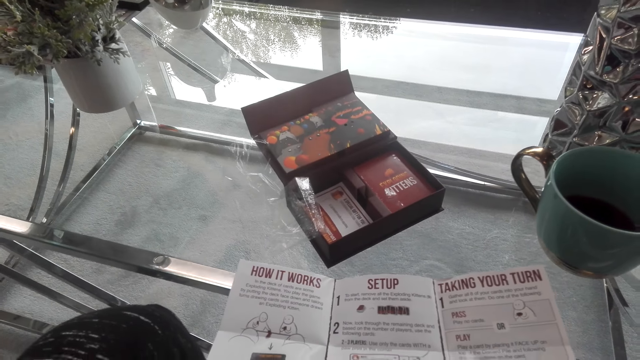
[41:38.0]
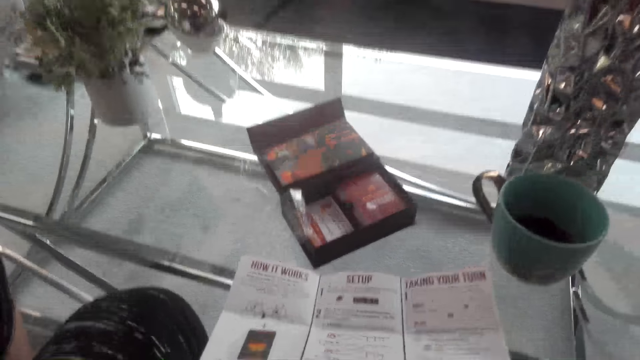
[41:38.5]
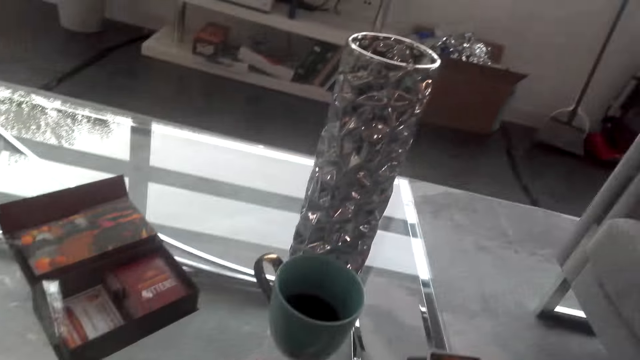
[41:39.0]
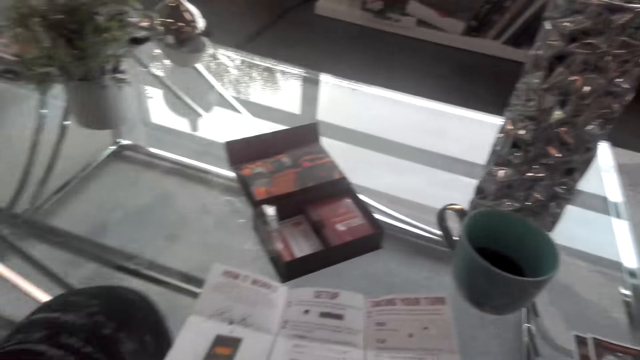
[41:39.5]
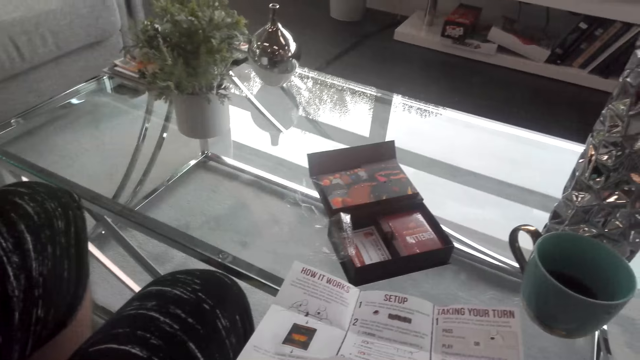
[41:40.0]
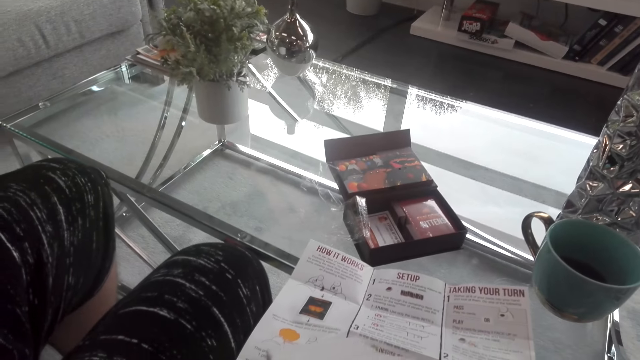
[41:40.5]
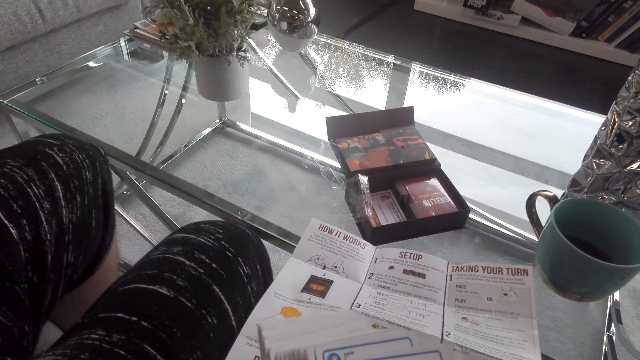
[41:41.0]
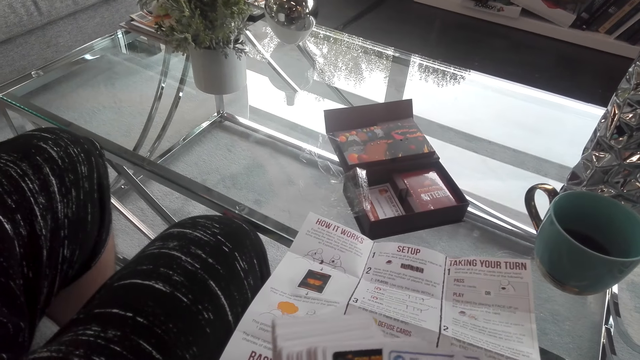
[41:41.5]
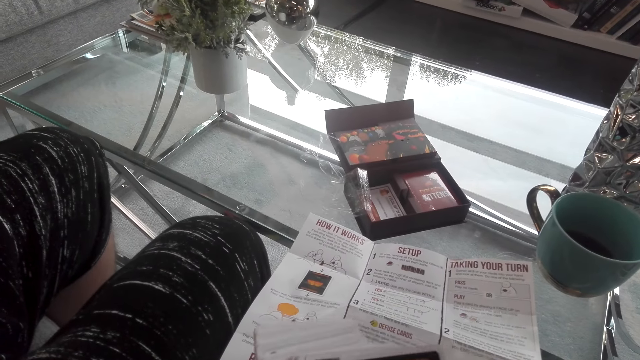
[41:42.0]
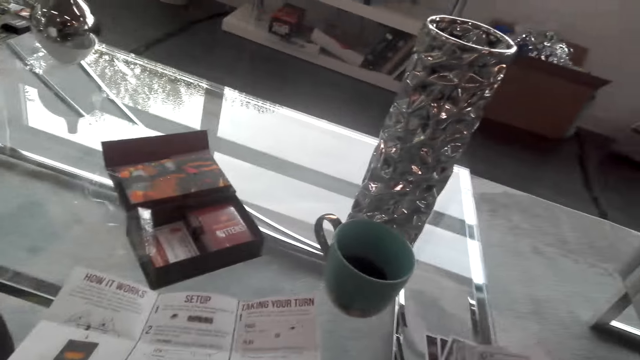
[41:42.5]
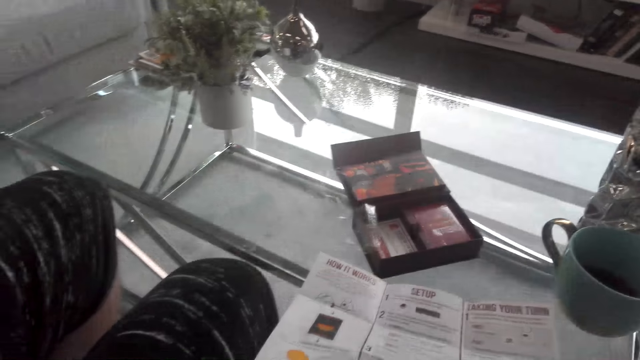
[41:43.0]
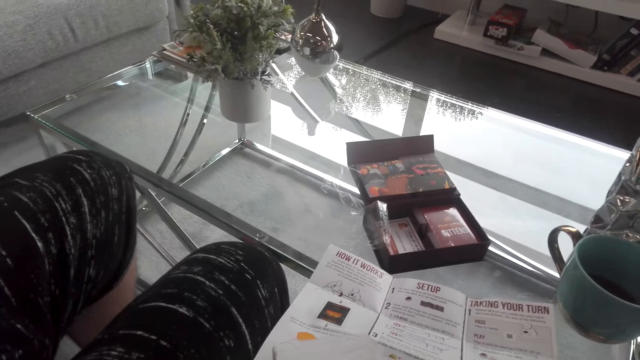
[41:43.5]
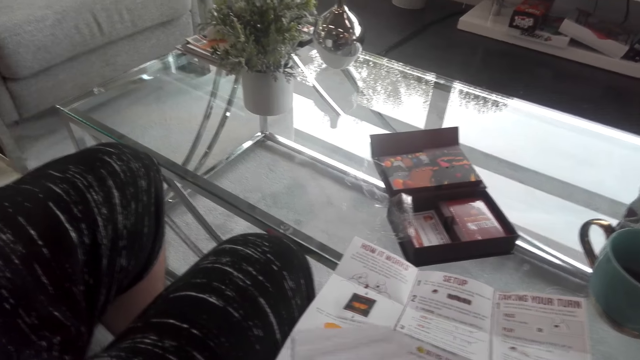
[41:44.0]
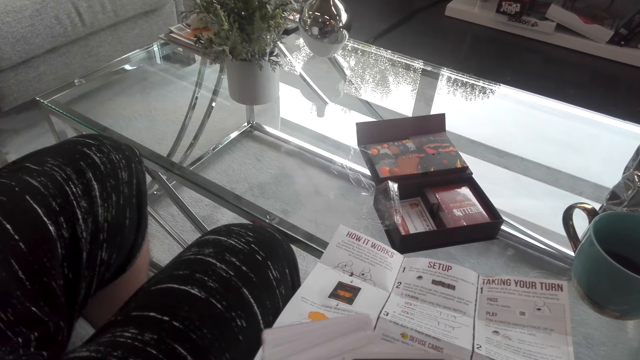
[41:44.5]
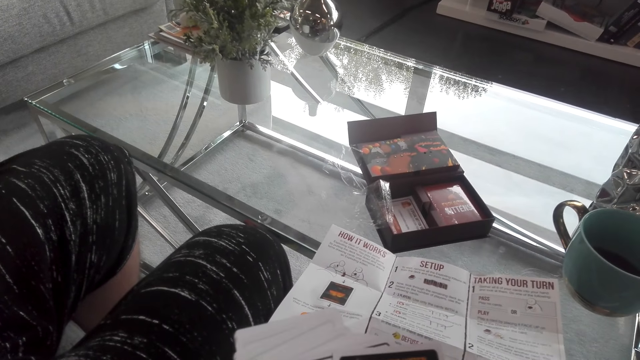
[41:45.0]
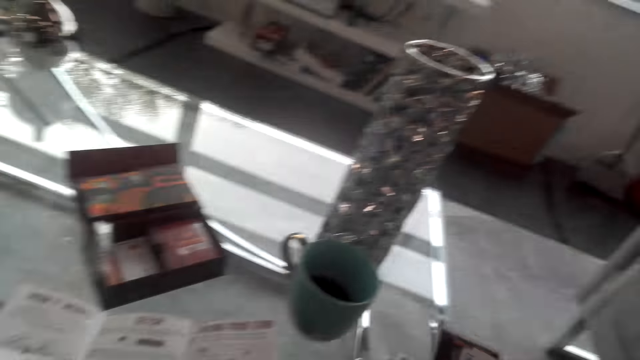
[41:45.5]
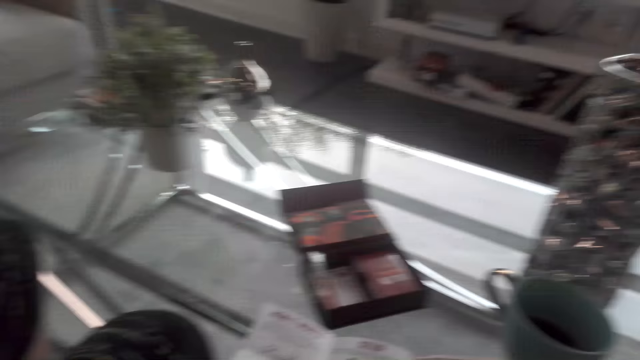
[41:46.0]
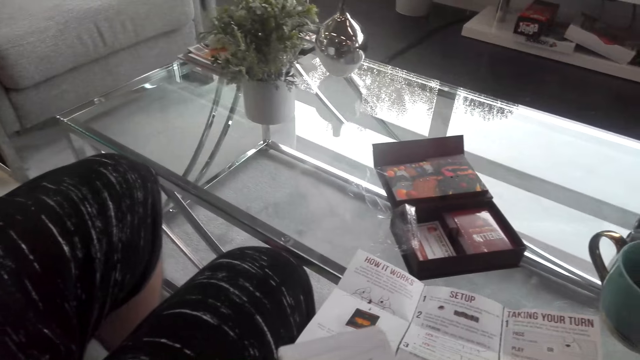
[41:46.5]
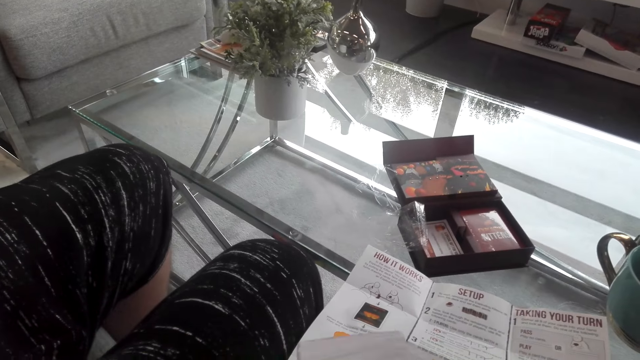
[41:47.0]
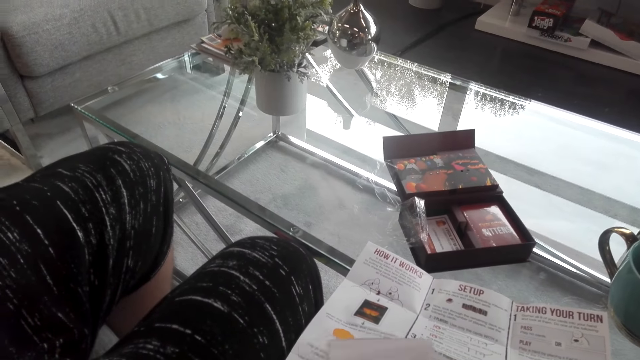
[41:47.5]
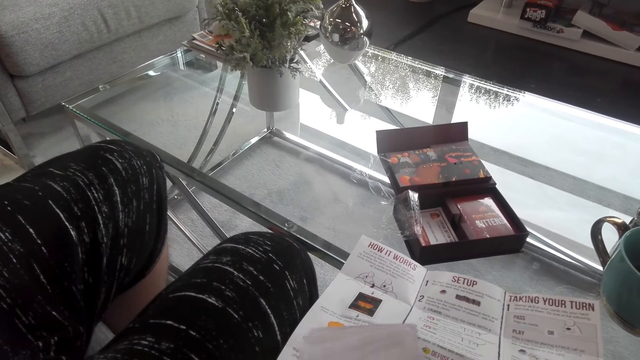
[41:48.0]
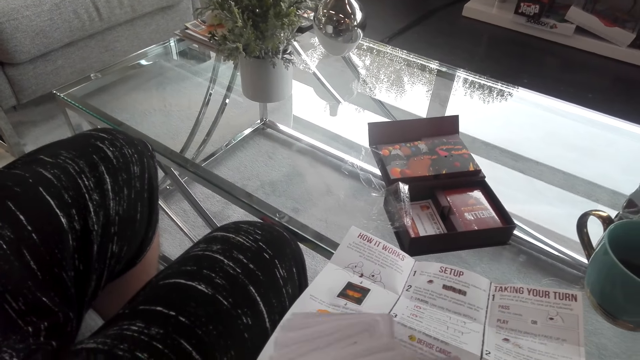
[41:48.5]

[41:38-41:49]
The camera wearer divides the cards. They place the cards on the table. They divide the cards. They align the cards. They place the cards on the table. They divide the cards.

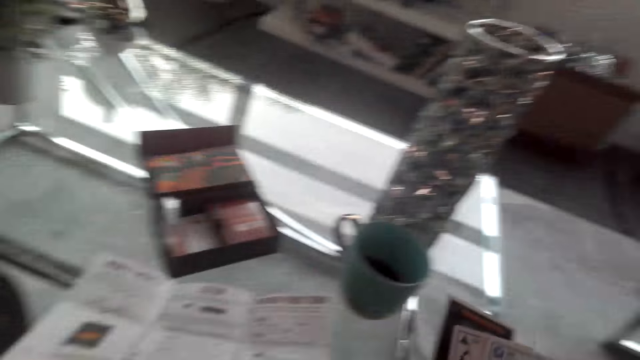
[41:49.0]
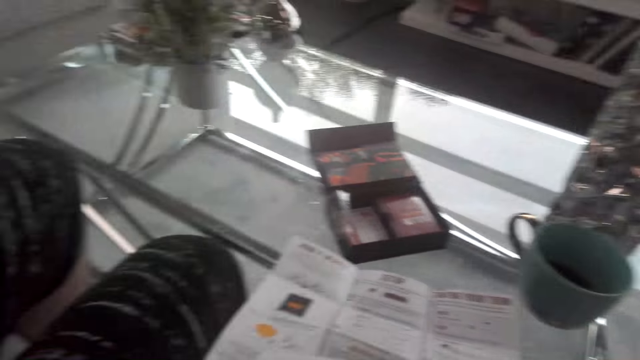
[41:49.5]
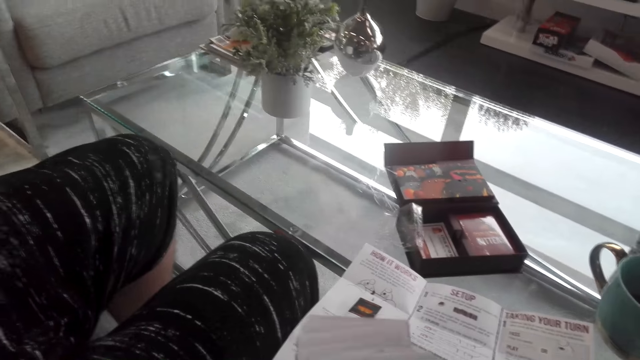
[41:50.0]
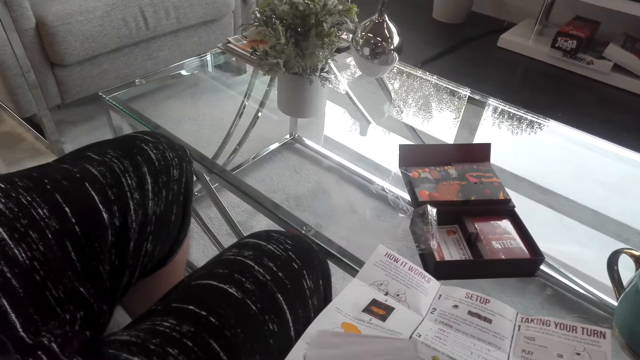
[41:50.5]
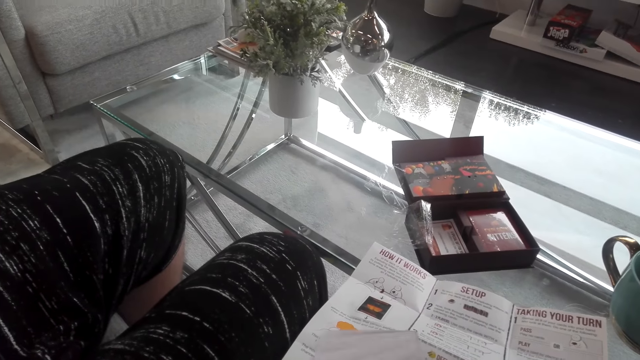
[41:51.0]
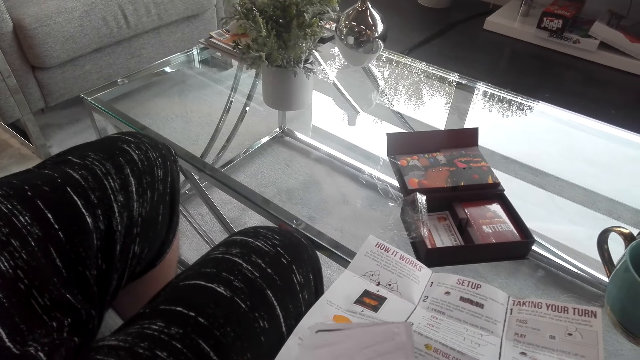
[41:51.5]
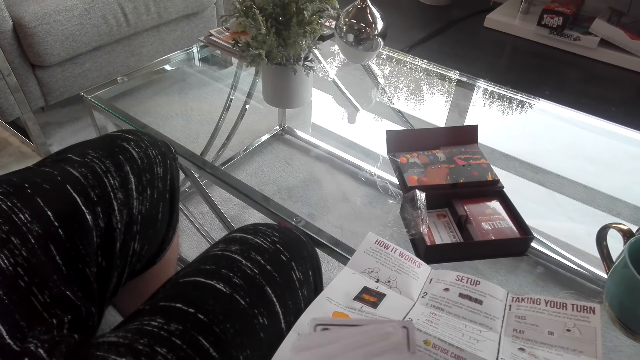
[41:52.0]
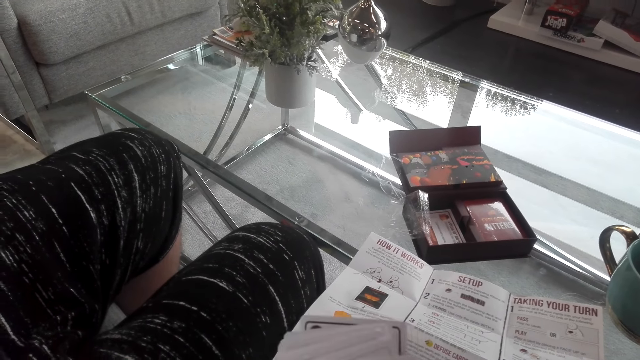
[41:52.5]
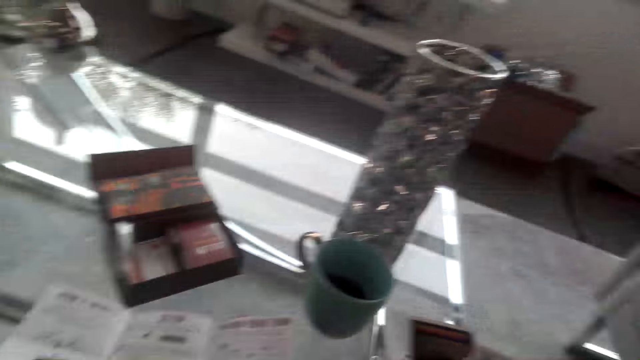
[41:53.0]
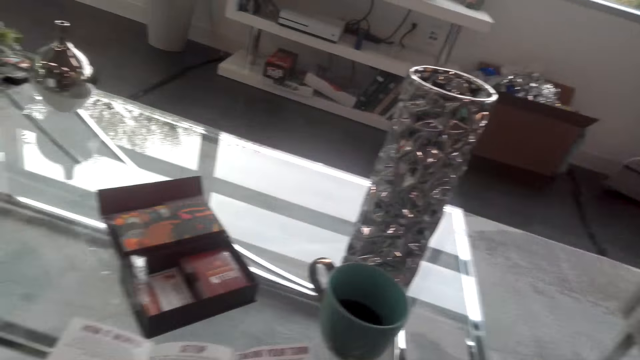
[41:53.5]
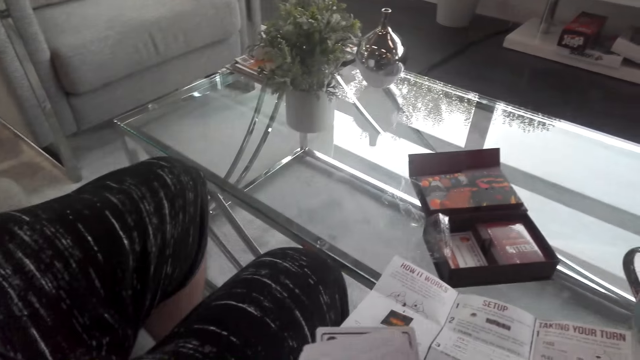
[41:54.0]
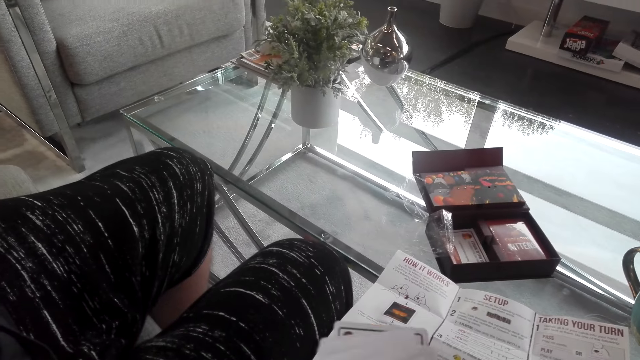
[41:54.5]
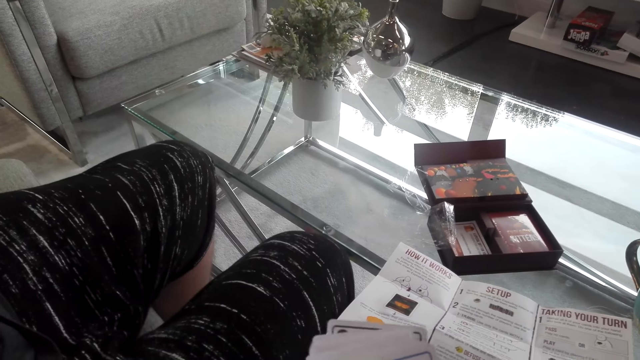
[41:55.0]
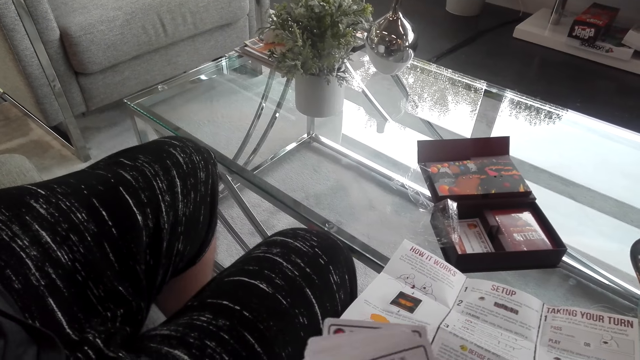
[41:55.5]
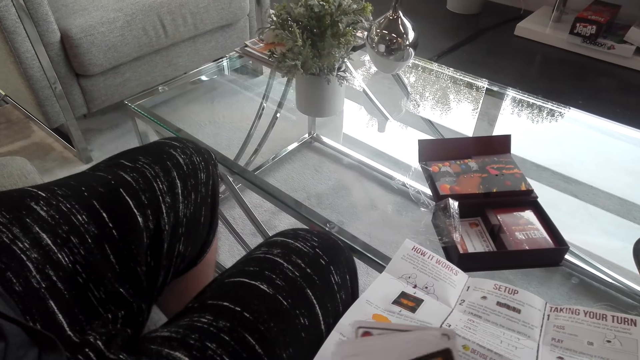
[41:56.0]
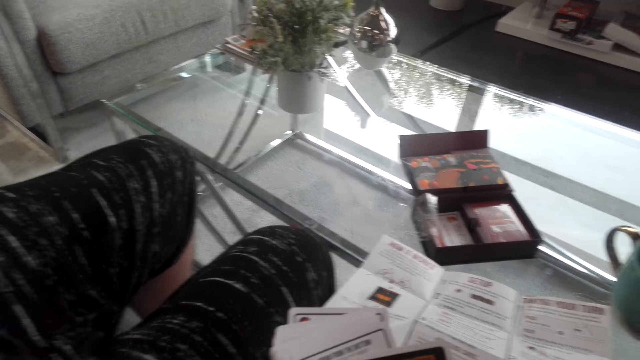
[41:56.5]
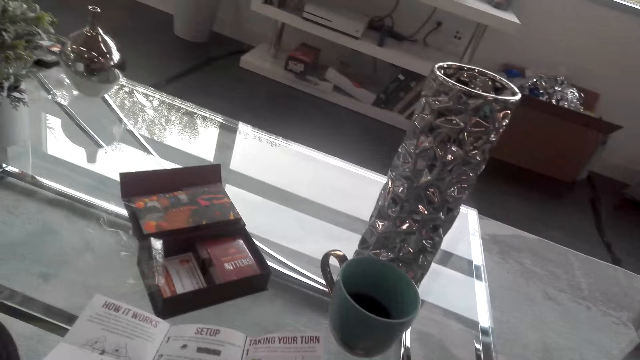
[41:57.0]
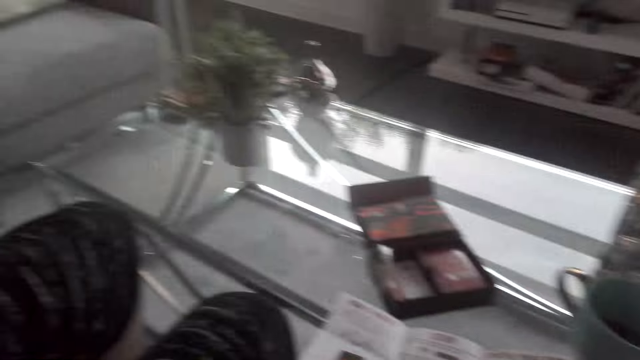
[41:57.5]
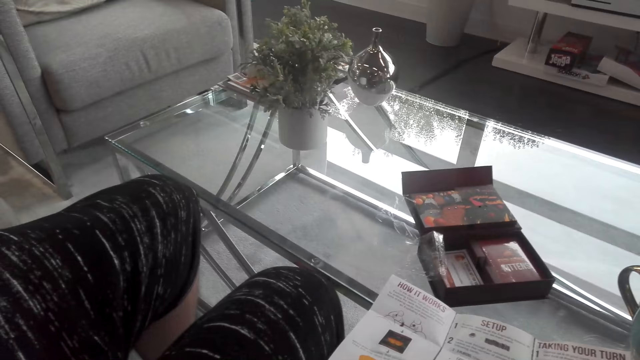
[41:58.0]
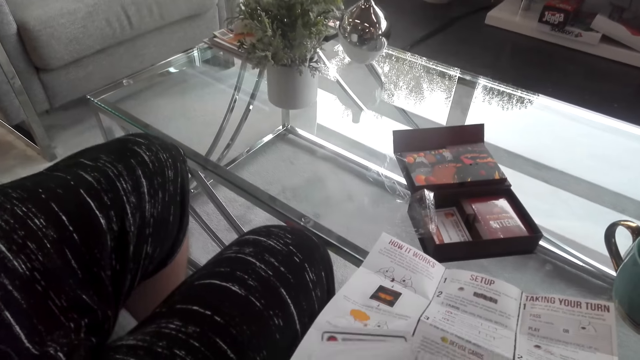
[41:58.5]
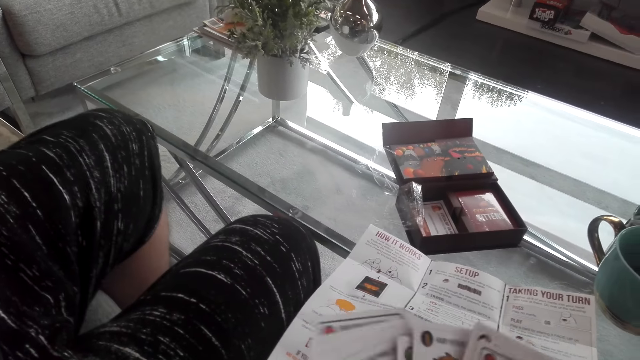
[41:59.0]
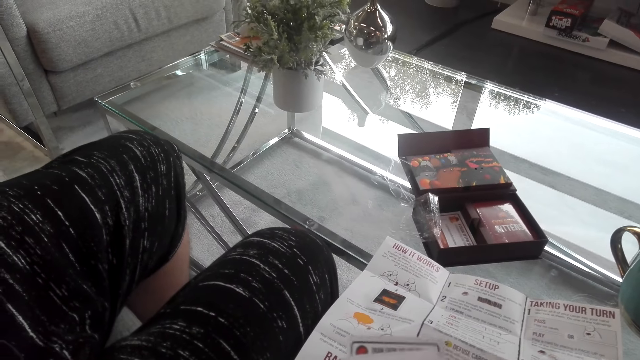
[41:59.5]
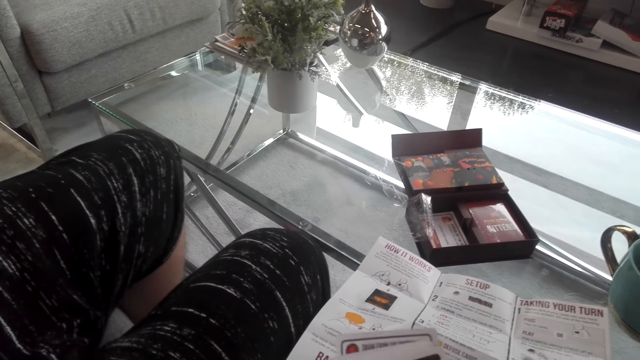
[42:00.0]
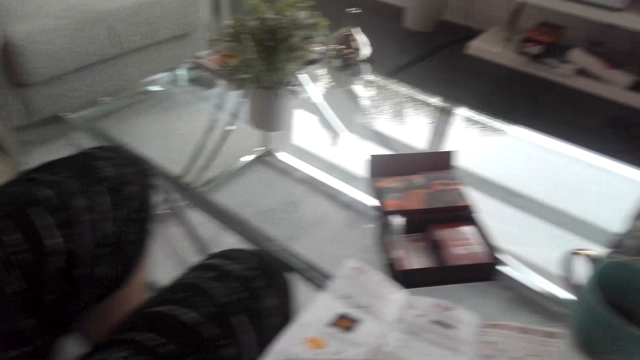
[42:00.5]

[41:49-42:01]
The camera wearer places the cards on the table. They divide the cards. They place the cards on the table. They divide the cards. They place the cards on the table. They interact with a man. They divide the cards. They talk to the man.
